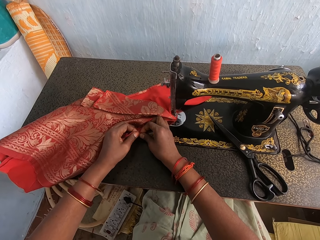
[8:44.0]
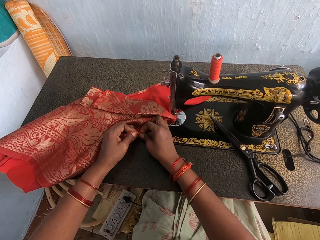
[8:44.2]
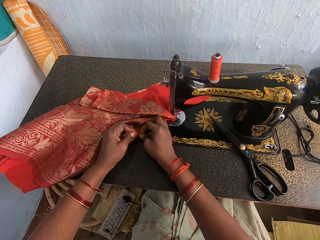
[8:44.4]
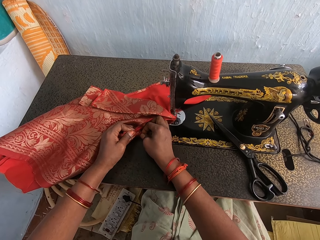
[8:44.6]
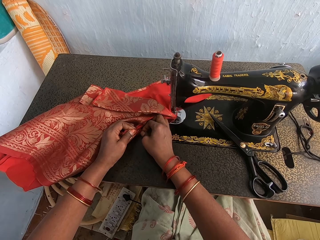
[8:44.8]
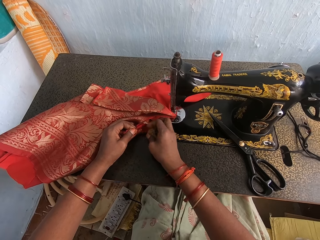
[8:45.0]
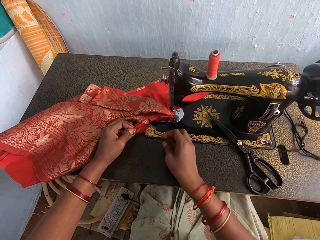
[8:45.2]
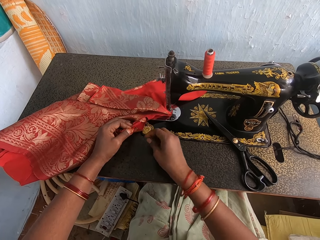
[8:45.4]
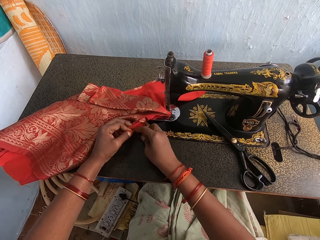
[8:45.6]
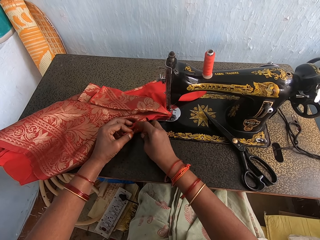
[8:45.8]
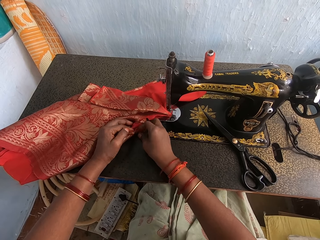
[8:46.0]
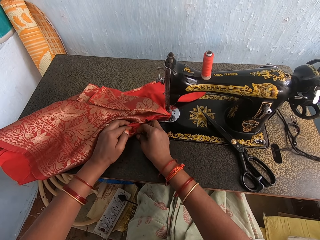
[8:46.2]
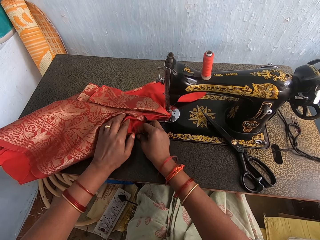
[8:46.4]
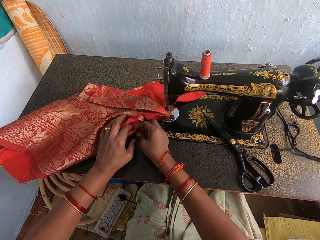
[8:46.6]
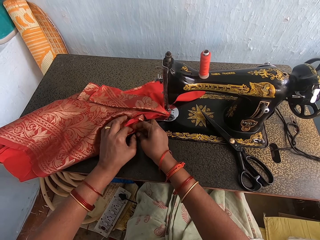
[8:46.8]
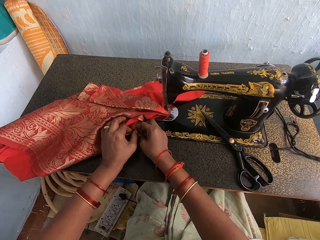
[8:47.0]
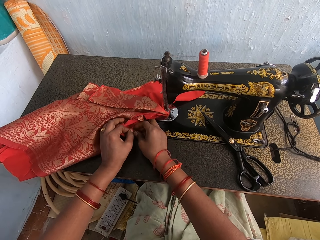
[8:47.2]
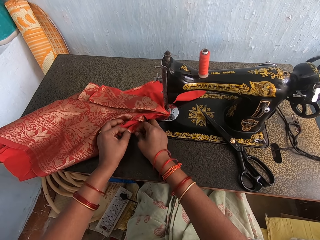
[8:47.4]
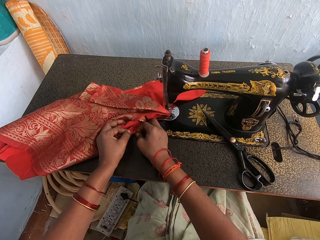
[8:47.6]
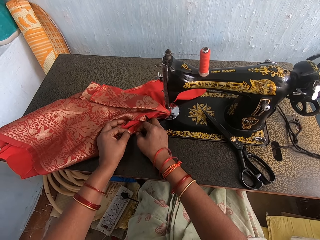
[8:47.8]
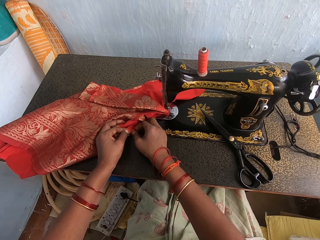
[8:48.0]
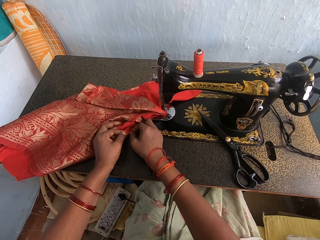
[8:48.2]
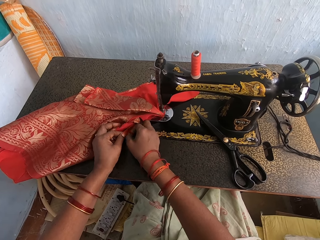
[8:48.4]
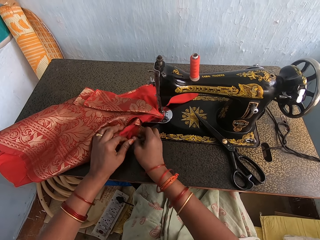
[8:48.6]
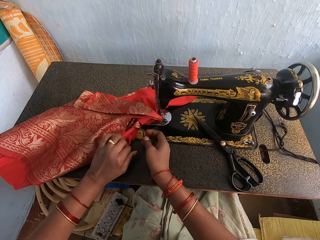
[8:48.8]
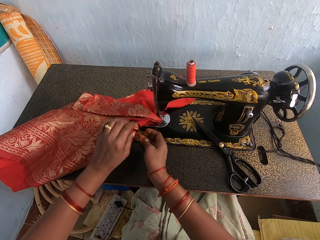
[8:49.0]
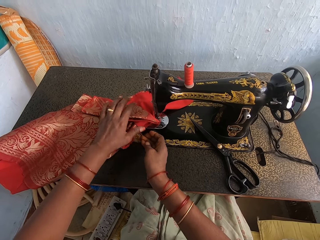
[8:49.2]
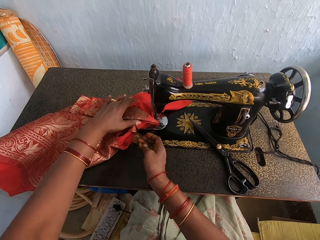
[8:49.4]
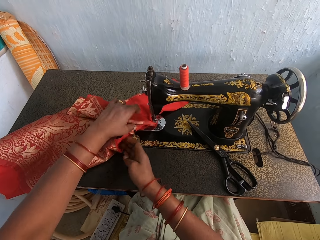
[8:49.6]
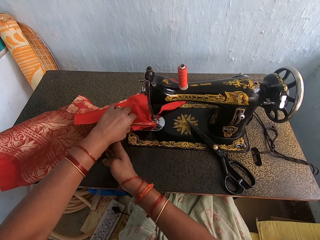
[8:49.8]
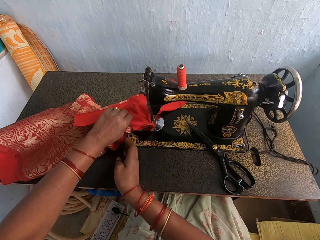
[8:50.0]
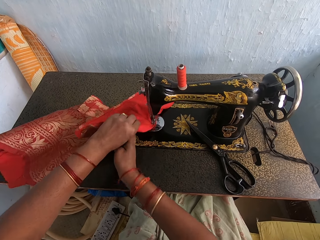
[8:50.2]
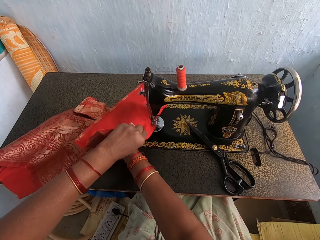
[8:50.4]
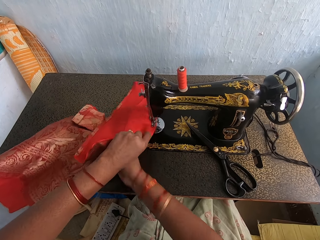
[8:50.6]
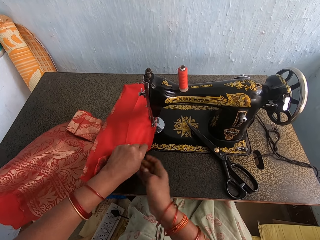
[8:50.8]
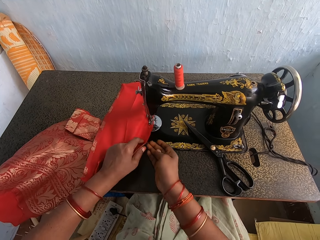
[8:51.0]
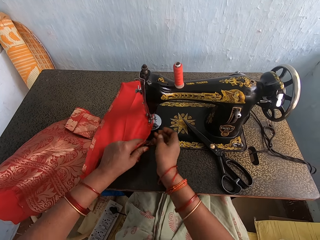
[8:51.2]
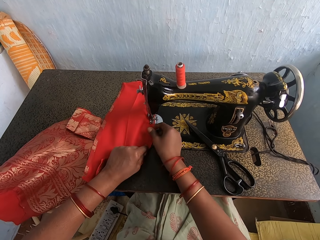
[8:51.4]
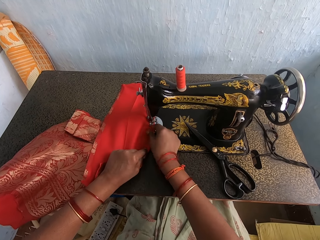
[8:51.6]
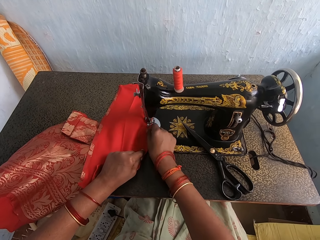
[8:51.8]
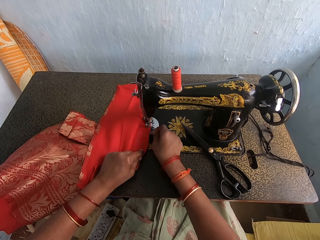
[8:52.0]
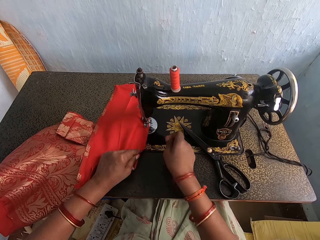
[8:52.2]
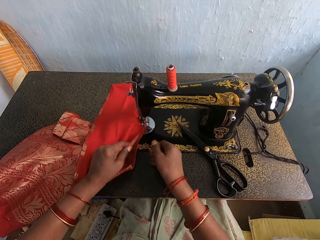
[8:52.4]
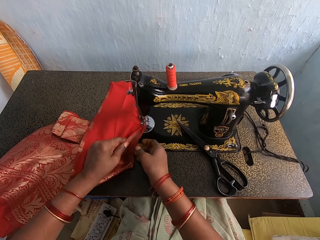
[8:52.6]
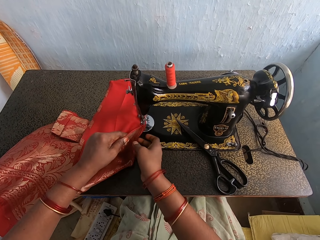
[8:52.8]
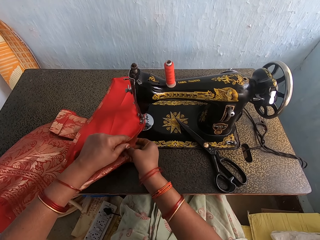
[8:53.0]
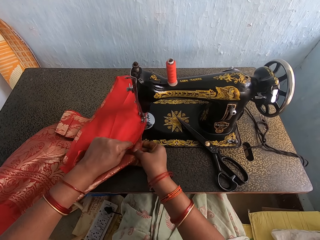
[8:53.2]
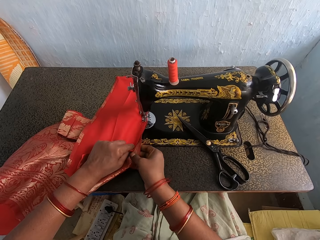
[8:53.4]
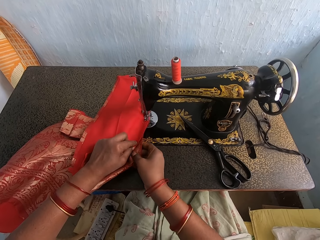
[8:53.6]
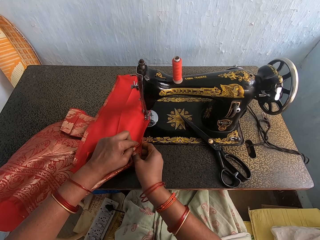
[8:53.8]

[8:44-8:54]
The camera wearer tears the cloth with both hands. They align the clothes against each other with both hands. They converse. They position the cloth on the table.

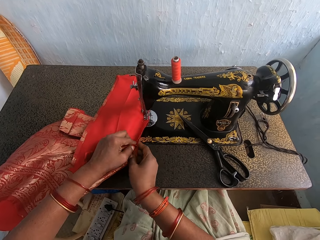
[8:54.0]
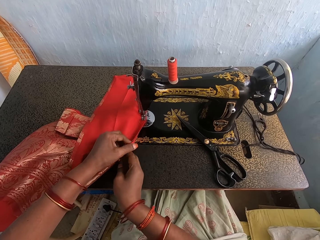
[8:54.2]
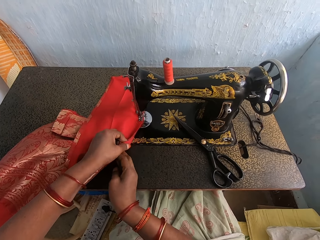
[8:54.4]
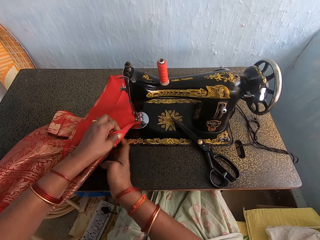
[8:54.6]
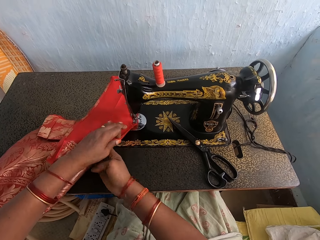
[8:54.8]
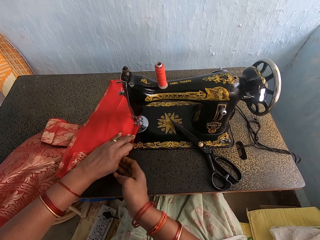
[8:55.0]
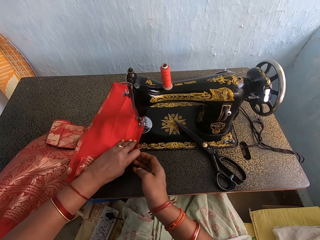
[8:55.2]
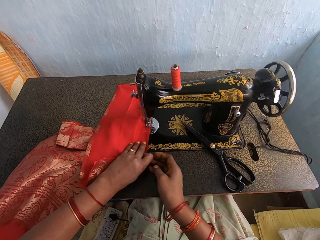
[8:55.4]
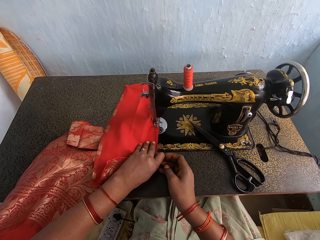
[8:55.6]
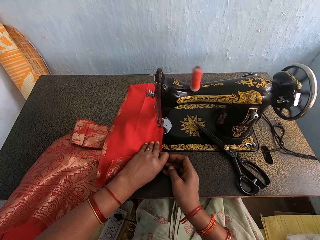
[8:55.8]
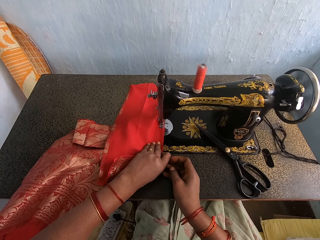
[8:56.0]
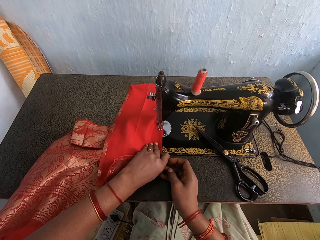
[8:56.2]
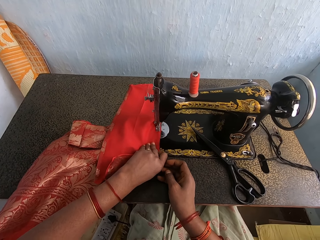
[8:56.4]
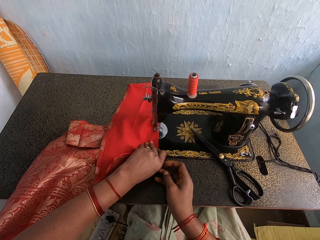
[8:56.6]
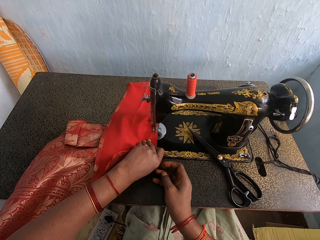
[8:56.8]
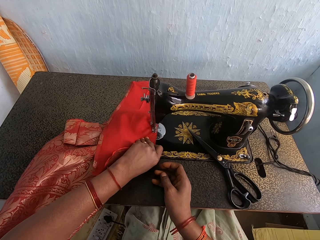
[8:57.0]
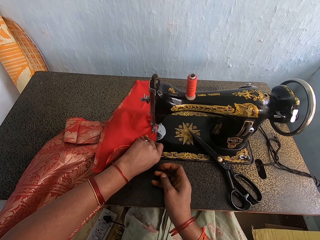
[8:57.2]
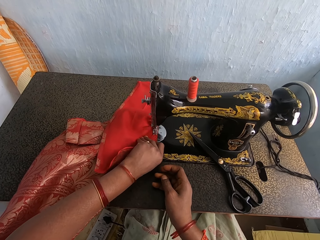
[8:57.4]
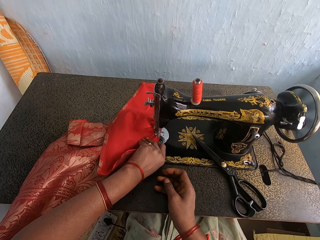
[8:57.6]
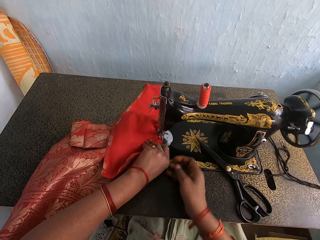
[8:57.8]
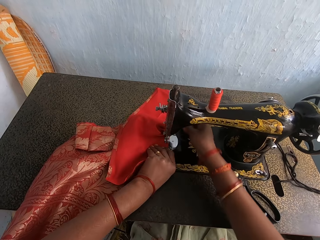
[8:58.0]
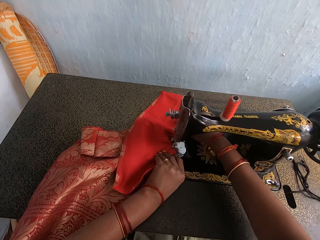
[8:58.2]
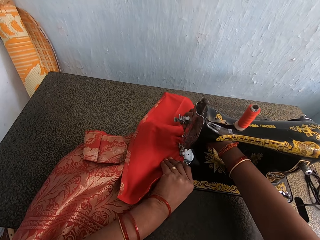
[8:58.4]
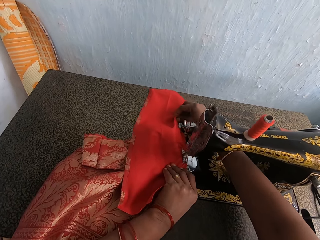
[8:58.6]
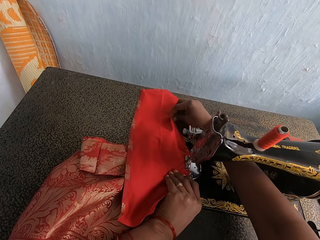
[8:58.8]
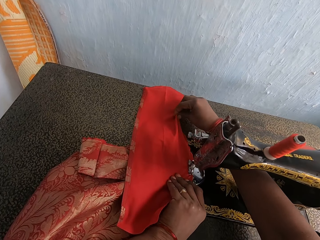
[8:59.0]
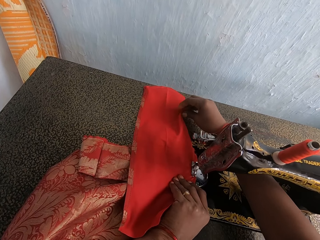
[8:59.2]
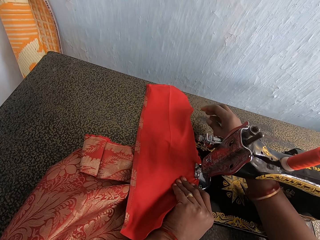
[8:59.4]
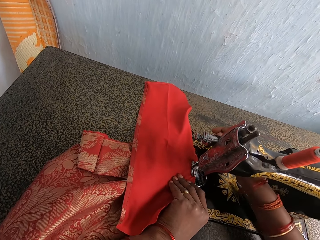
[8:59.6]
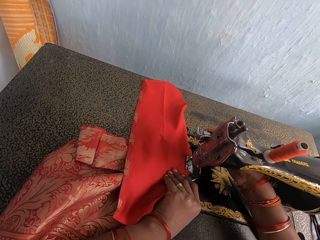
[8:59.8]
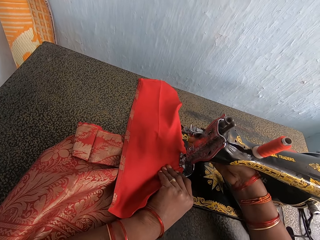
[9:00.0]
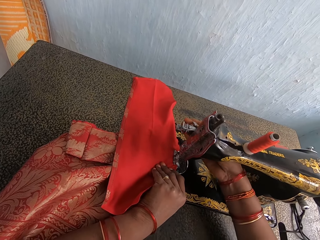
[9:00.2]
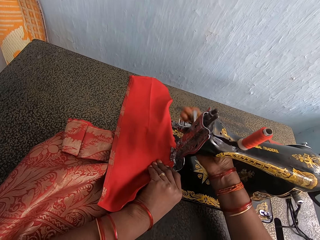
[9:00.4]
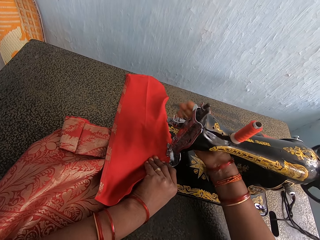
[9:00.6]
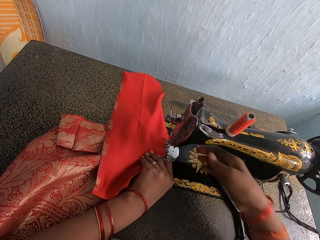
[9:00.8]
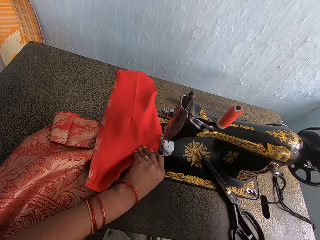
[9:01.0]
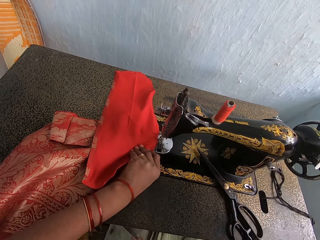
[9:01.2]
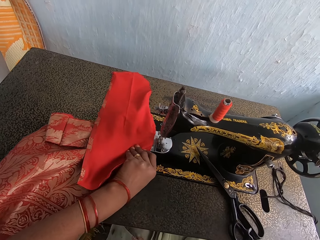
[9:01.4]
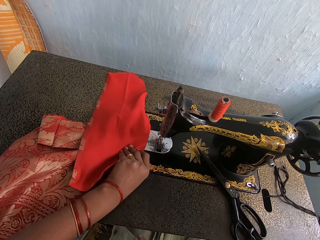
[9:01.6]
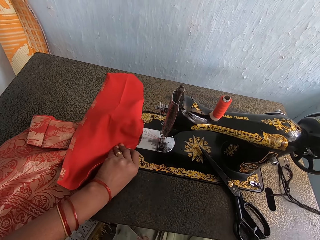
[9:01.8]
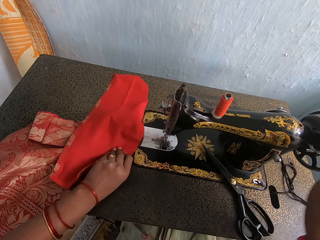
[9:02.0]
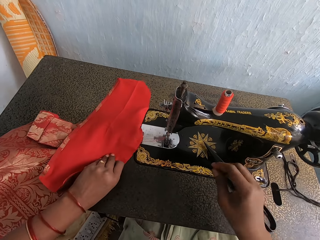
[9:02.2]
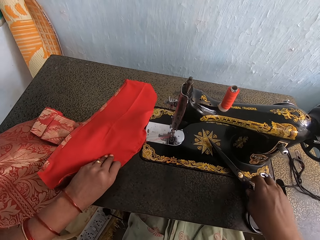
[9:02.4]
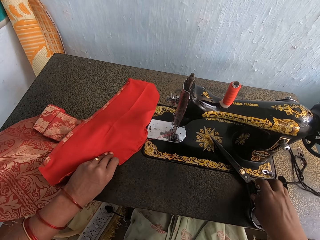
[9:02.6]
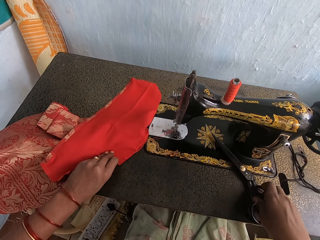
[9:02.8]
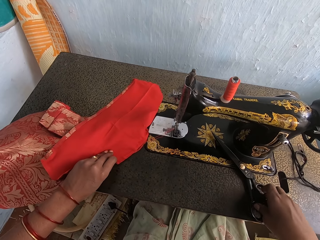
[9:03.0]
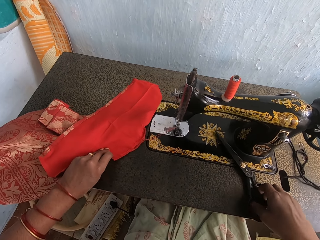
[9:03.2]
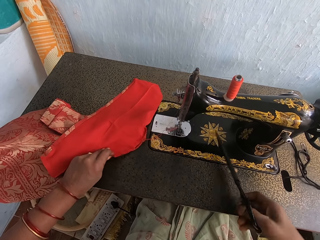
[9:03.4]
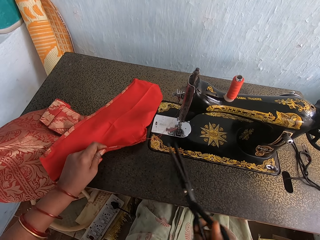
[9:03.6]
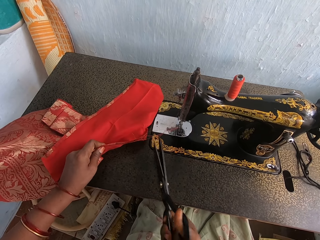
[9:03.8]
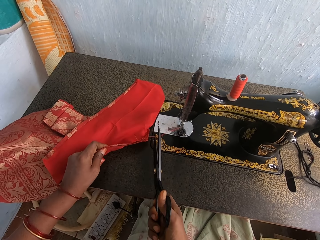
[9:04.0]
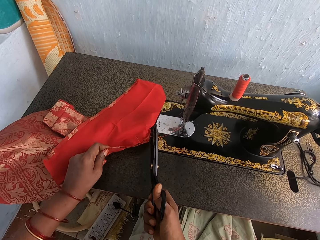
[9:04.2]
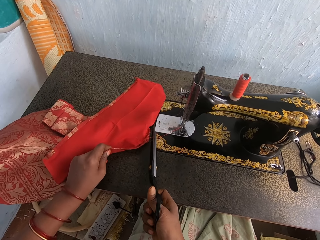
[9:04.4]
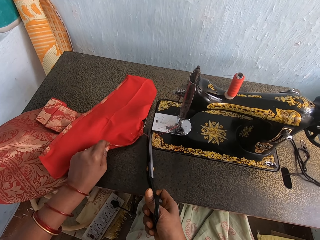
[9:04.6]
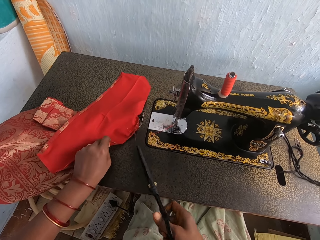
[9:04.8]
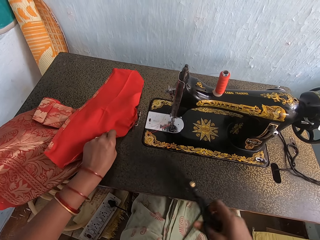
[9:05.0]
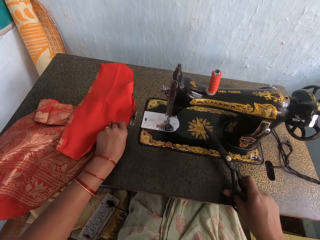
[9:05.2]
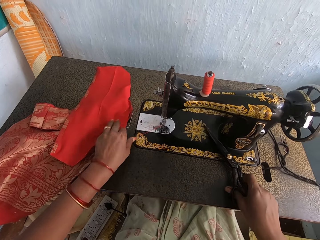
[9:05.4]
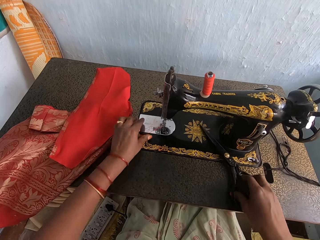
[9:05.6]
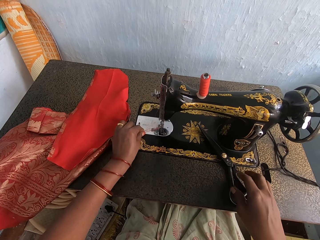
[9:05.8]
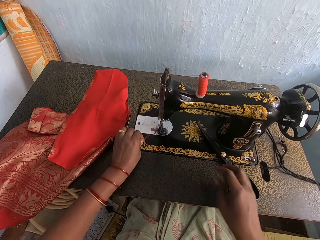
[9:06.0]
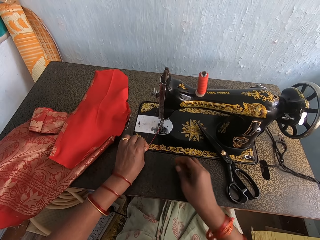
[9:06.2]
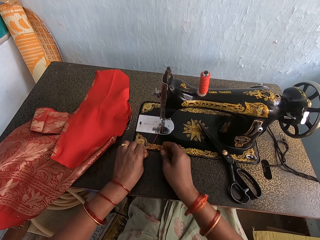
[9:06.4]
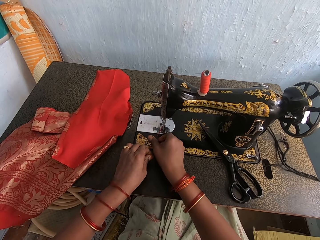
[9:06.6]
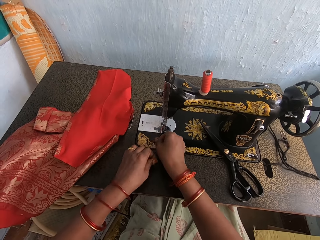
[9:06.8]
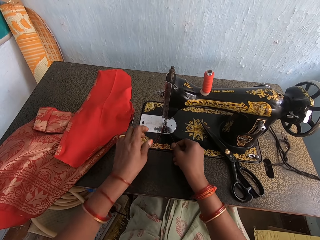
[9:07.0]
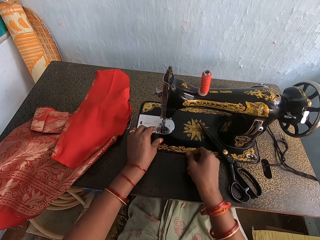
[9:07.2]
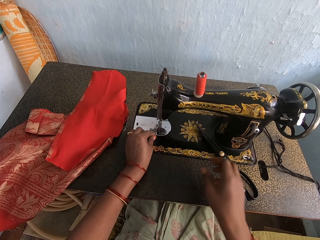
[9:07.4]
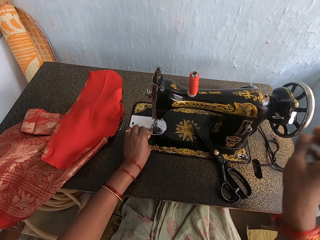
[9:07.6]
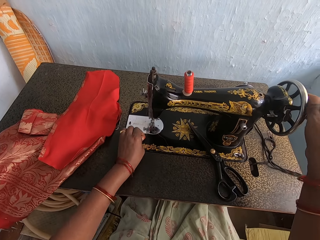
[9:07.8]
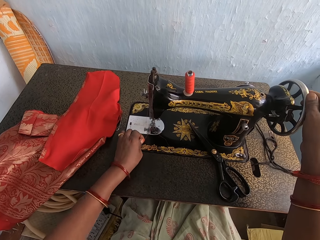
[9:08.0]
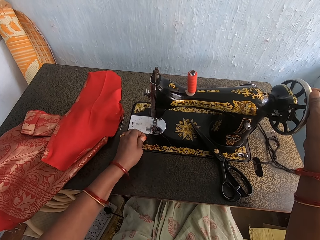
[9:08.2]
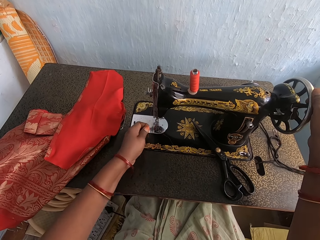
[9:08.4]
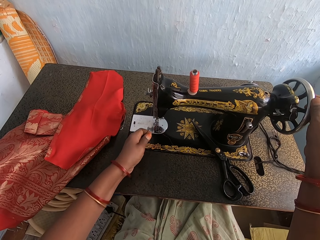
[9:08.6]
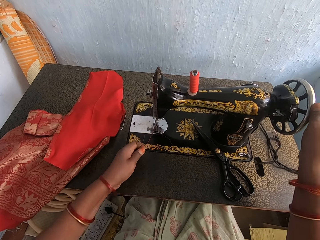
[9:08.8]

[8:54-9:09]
The camera wearer sews the cloth with a sewing machine. They hold the cloth with the left hand. They push the cloth edge on the table. They align the cloth with the right hand. They adjust the machine presser bar lifter. They operate the sewing machine with the right hand. They push the cloth on the table with the left hand. They pick the scissors on the table with the right hand. They cut the sewing threads from the cloth with the scissors. They position the cloth on the table. They drop the scissors on the table. They pull the sewing thread with both hands.
